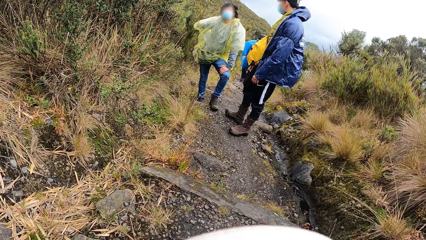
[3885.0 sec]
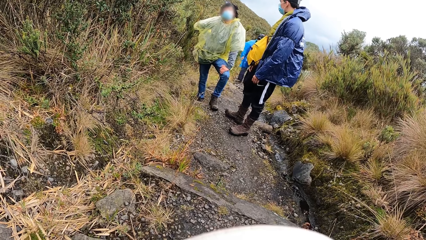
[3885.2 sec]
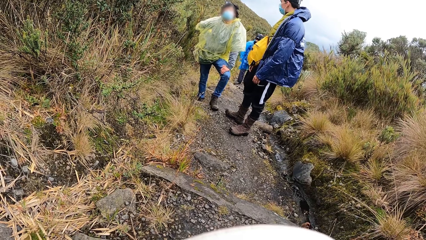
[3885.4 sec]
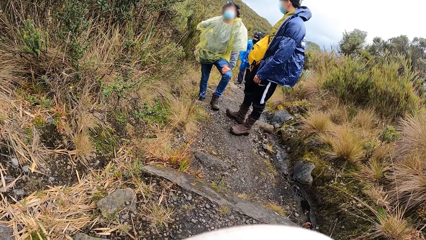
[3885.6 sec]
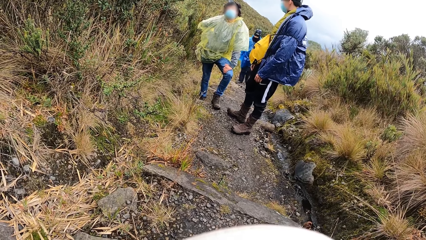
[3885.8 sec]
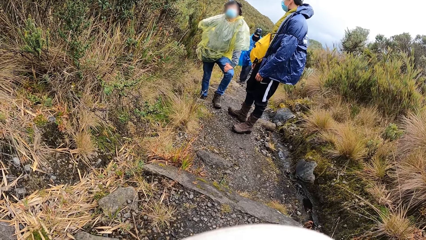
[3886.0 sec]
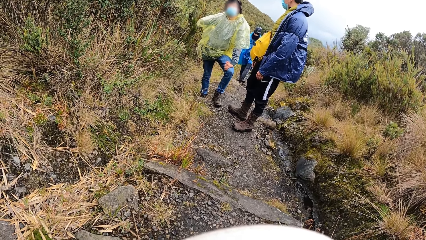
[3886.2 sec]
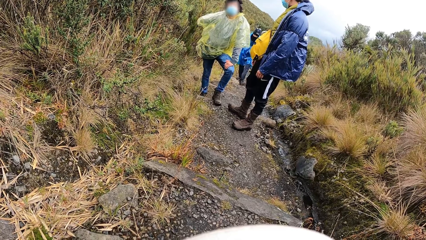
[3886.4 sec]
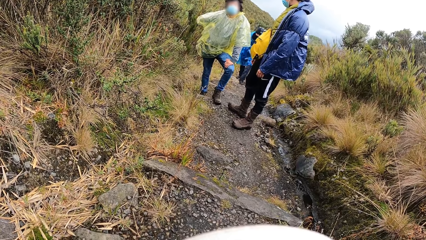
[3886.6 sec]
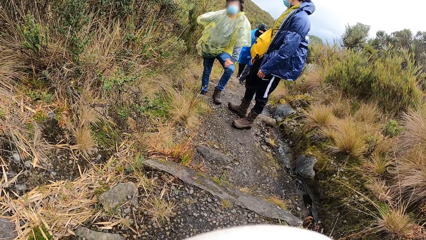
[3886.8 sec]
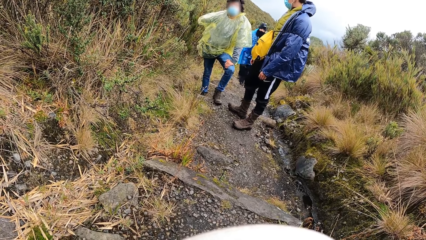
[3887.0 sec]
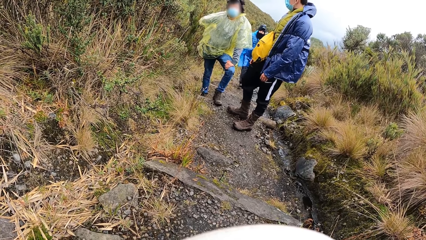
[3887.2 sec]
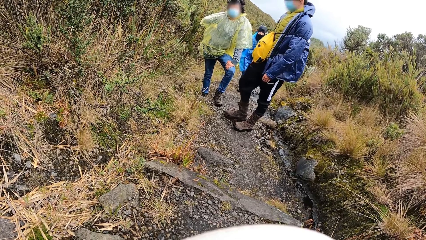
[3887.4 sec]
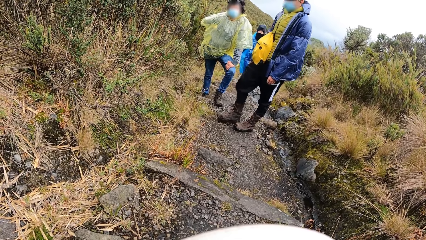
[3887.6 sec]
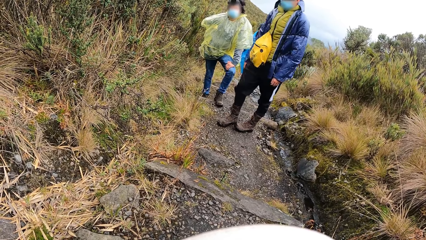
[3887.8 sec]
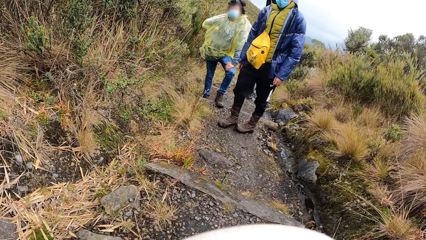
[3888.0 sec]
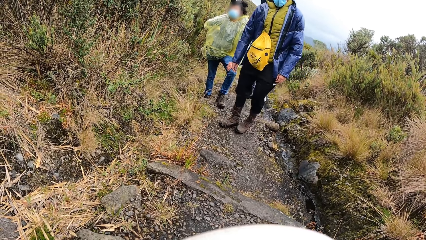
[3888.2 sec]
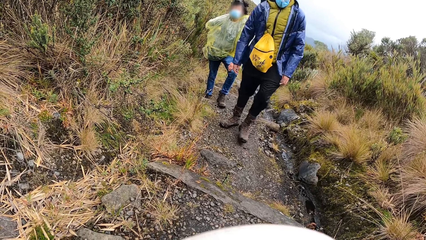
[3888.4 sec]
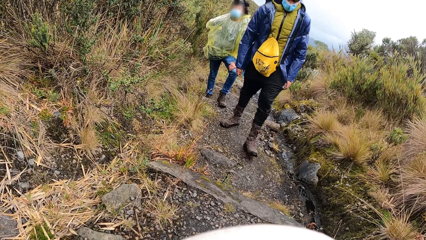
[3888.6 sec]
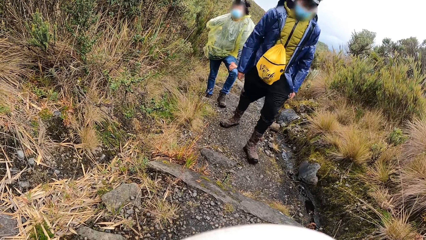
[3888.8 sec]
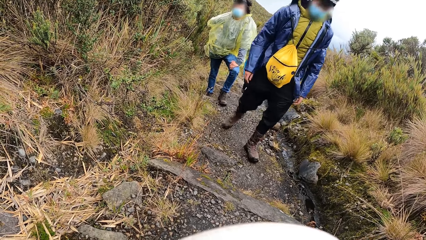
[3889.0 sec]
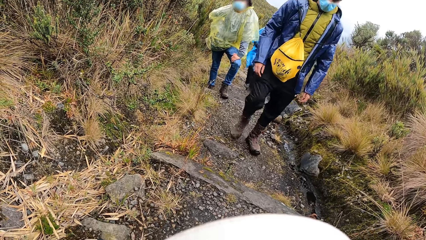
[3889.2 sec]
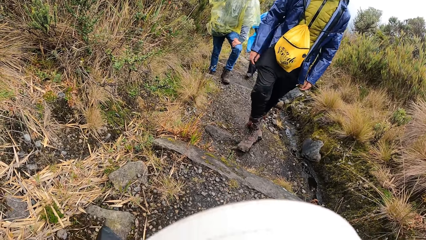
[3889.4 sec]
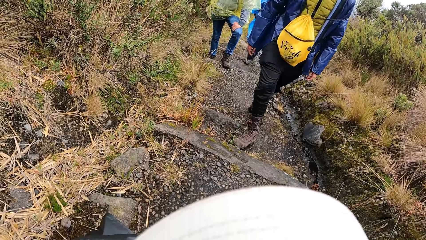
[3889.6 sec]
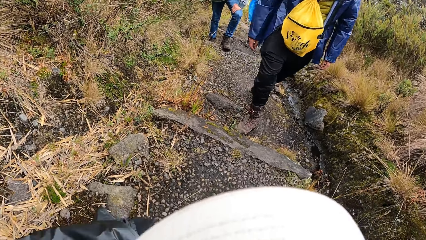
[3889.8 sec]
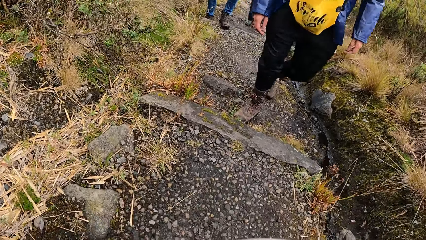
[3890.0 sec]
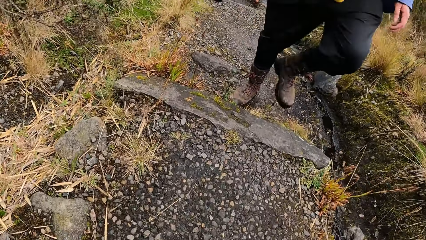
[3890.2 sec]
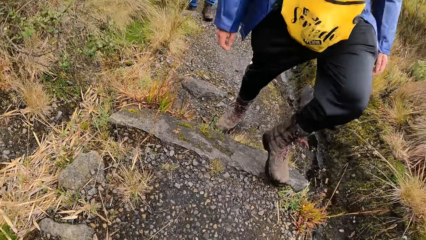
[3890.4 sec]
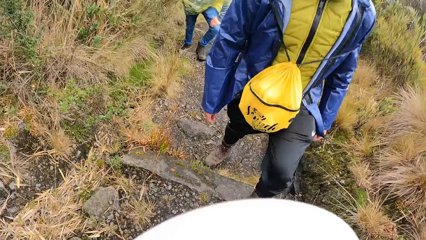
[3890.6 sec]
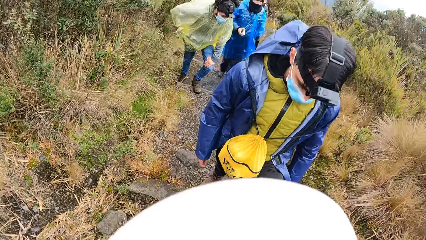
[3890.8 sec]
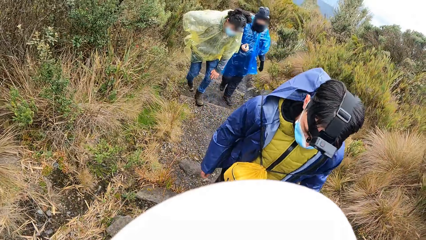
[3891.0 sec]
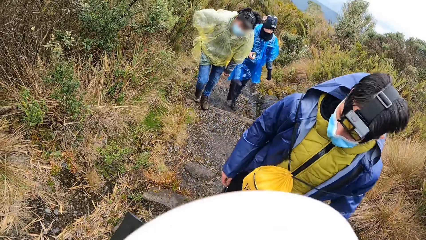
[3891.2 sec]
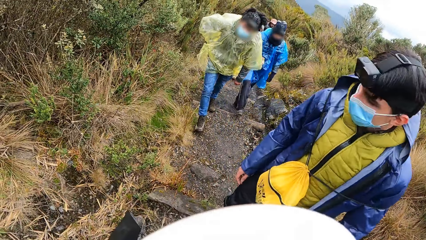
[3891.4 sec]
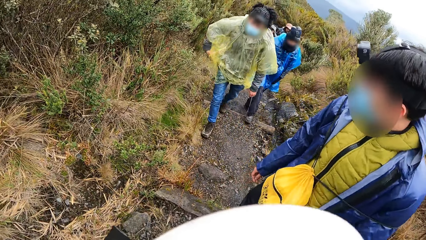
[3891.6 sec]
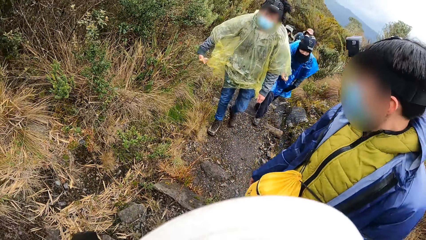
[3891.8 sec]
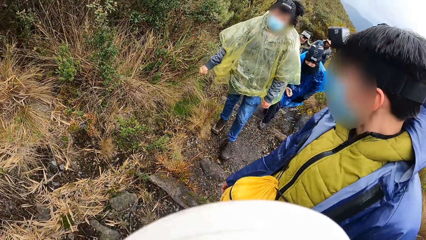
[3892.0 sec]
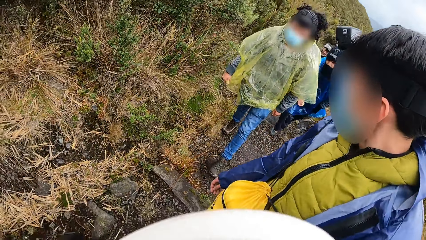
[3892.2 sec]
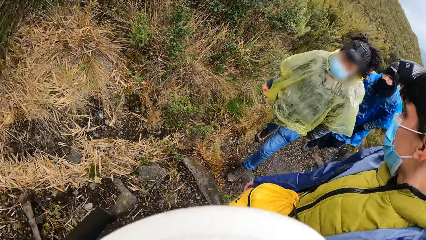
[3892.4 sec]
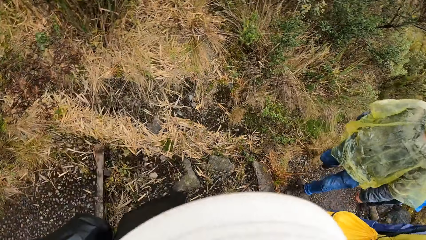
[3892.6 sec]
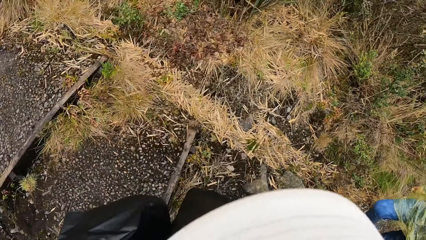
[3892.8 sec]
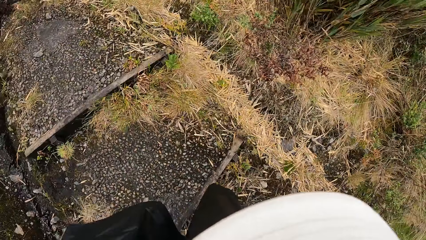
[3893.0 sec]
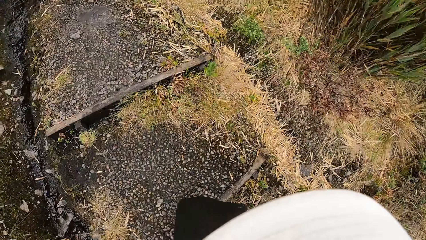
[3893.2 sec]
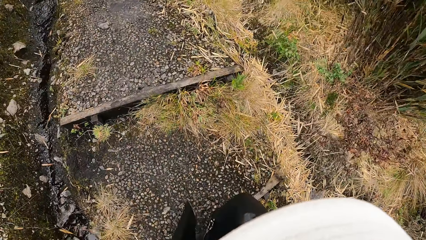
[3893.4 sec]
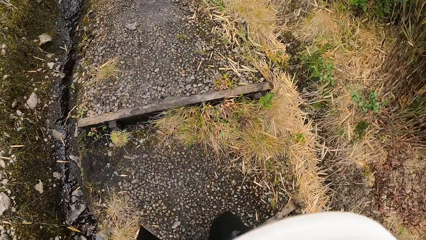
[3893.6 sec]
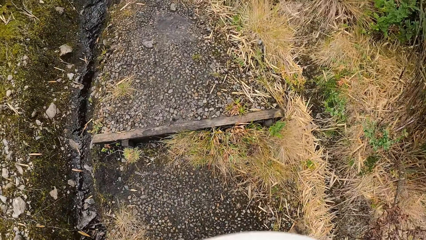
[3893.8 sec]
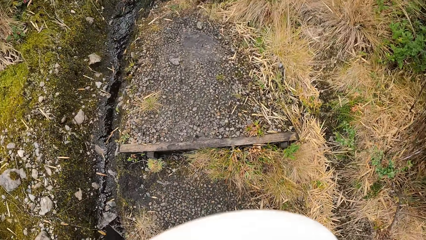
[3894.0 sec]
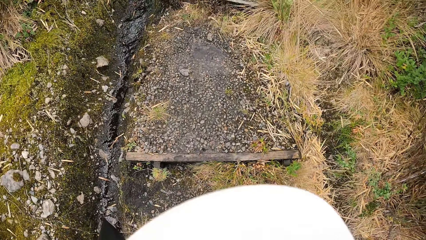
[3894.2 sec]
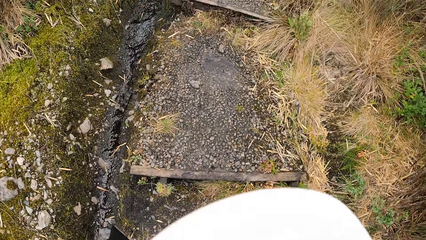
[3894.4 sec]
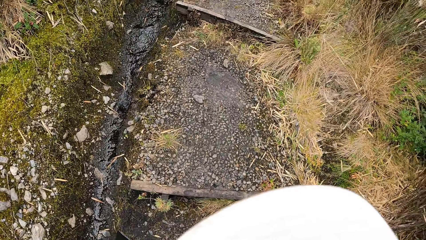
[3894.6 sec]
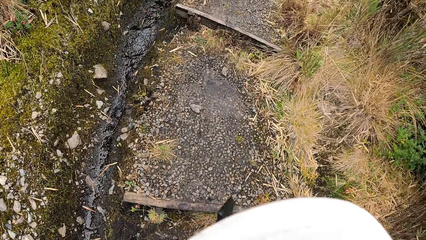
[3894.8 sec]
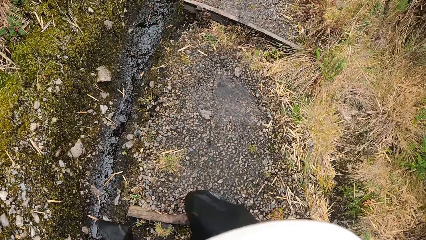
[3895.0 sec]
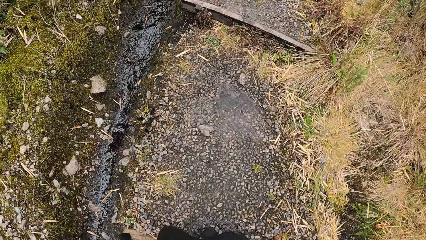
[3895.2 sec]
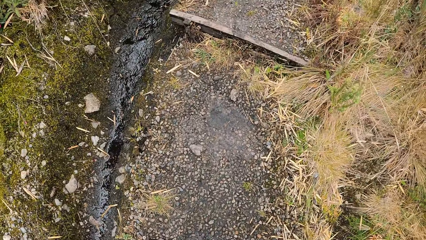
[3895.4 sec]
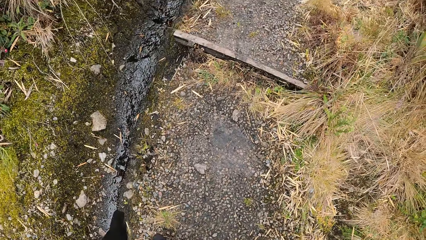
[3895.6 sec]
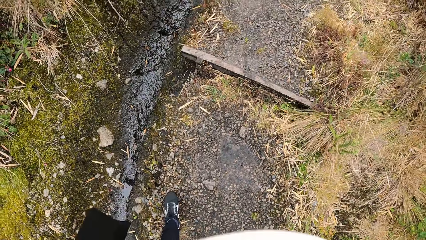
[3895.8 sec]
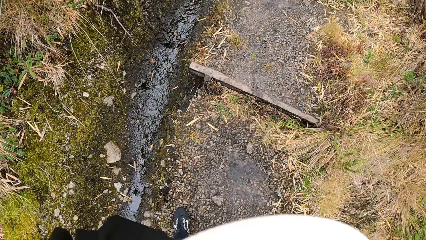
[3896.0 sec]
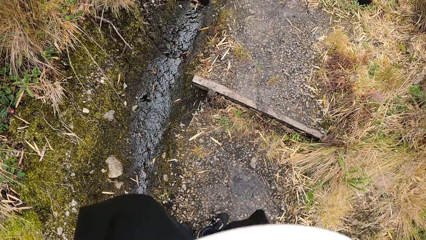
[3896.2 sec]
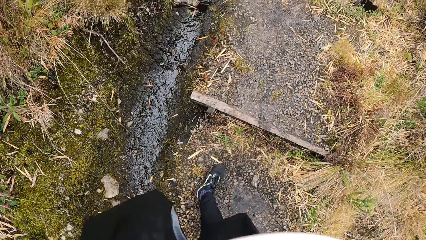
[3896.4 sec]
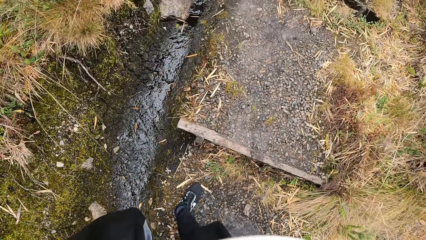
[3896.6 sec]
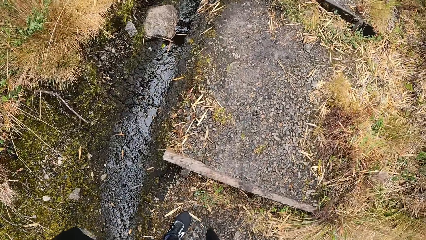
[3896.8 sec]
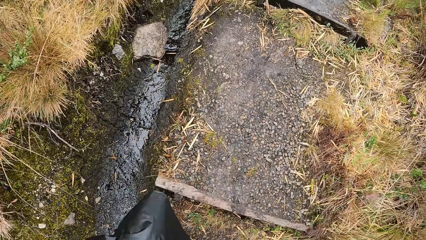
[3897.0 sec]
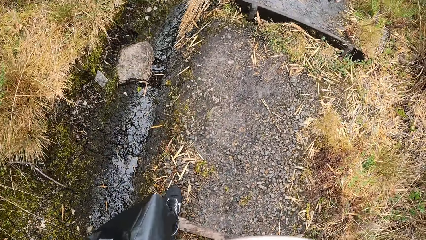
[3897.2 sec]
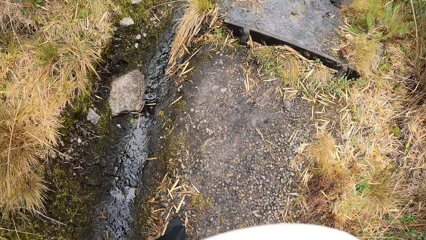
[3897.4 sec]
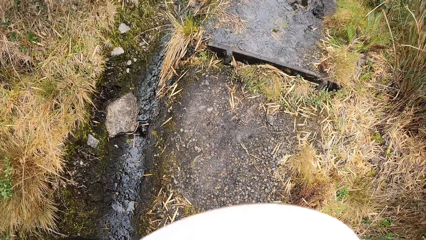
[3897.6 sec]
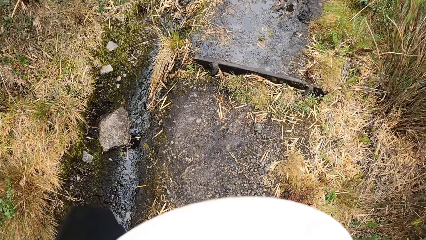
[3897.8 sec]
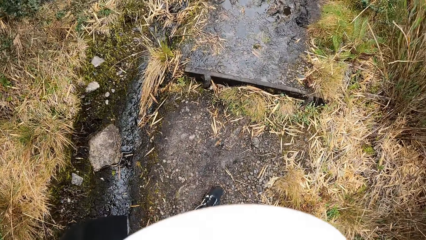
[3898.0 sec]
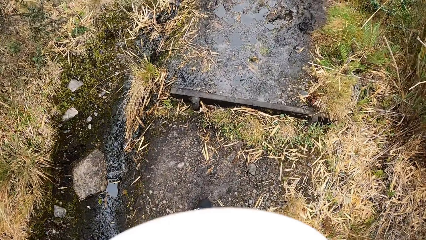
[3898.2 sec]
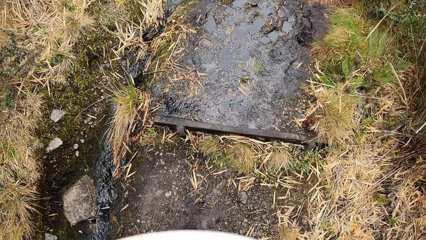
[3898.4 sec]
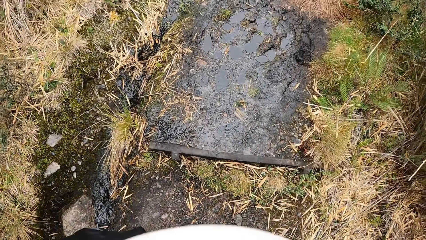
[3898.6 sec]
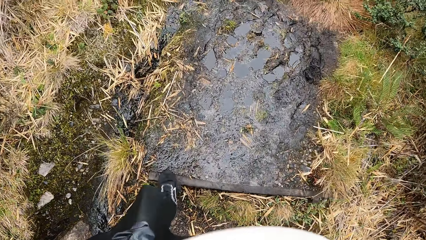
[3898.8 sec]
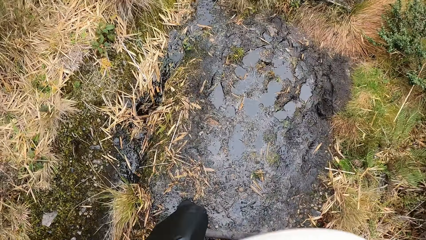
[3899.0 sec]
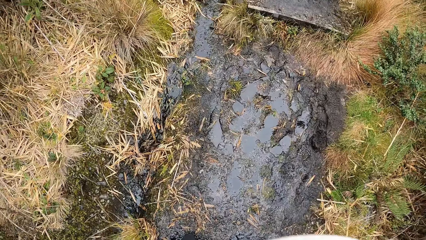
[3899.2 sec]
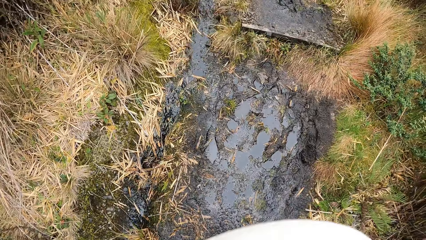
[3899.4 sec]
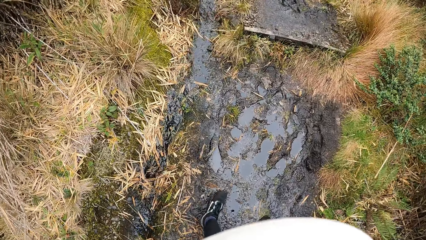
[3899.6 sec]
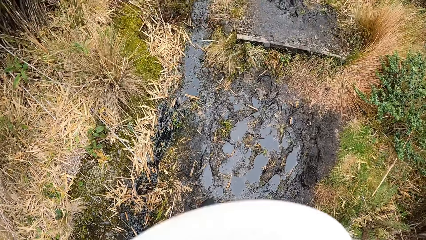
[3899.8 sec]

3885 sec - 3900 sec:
The camera wearer looks at a man and a person. The man moves toward the camera wearer on the path. The camera wearer gets up from the ground. They walk up the mountain on the path towards the forest.
